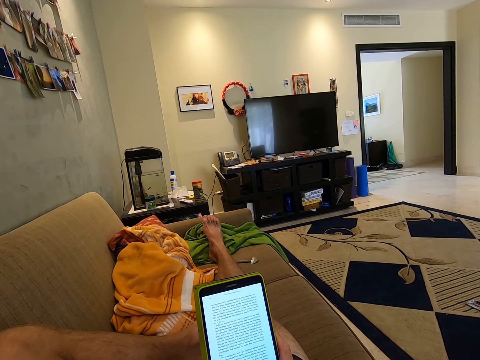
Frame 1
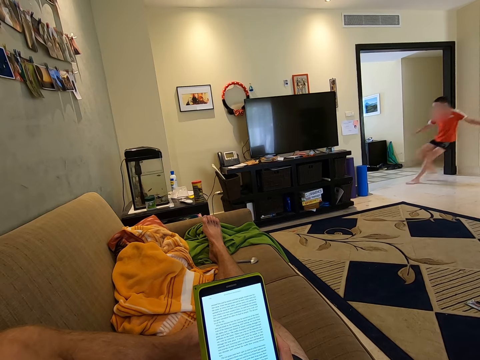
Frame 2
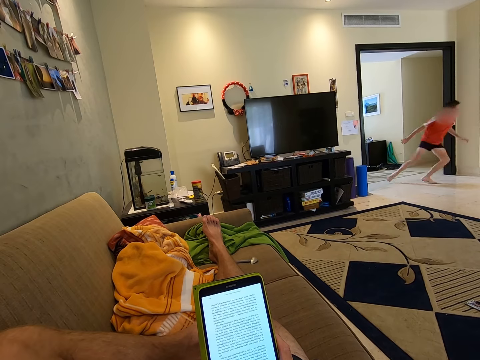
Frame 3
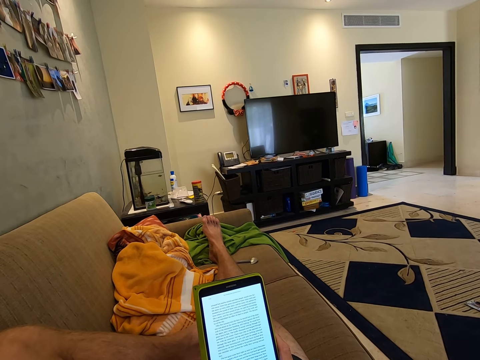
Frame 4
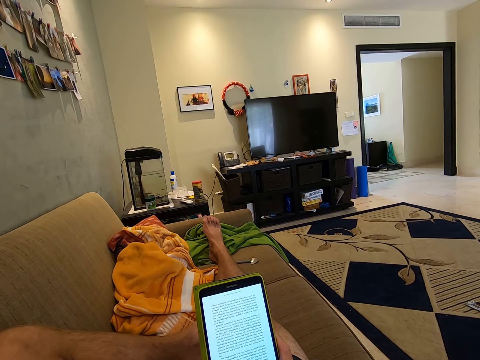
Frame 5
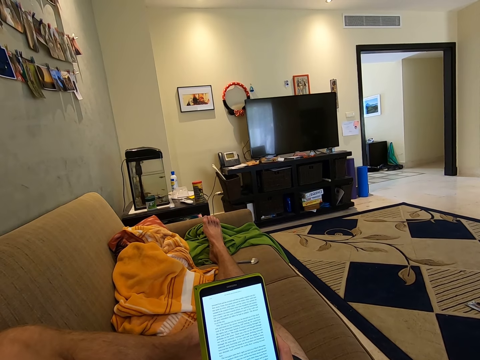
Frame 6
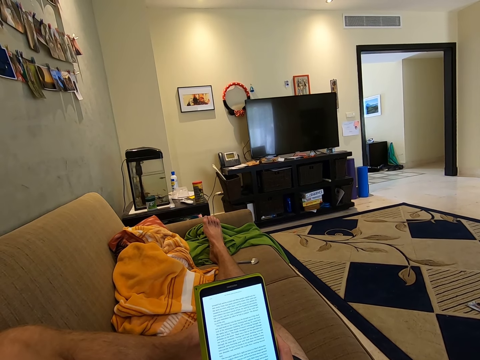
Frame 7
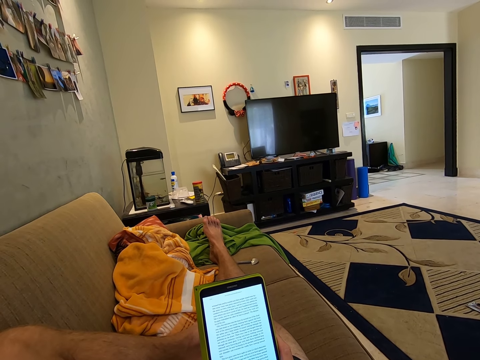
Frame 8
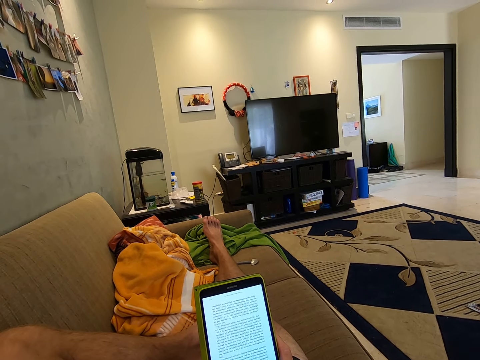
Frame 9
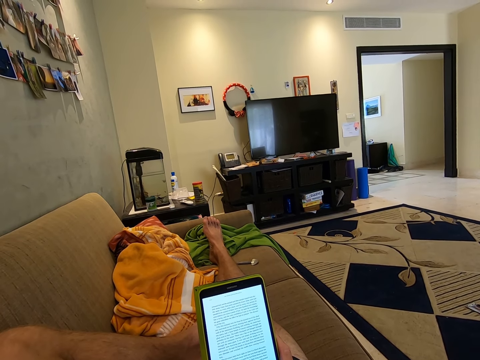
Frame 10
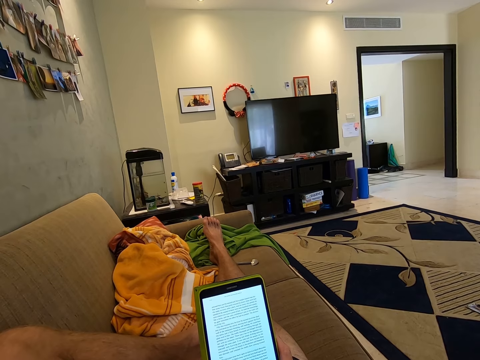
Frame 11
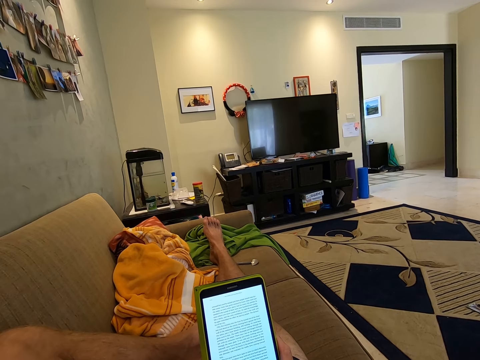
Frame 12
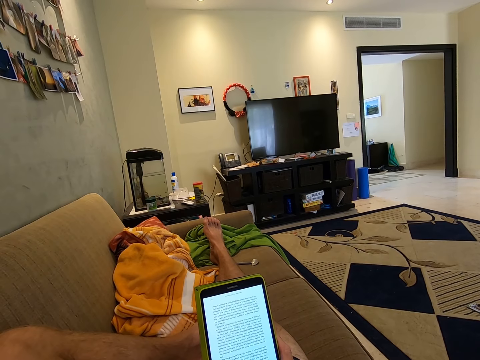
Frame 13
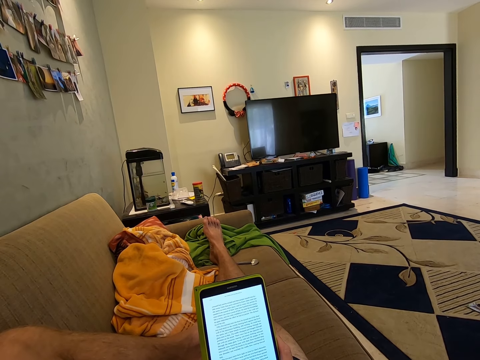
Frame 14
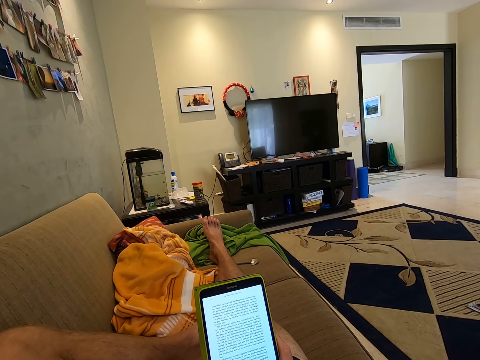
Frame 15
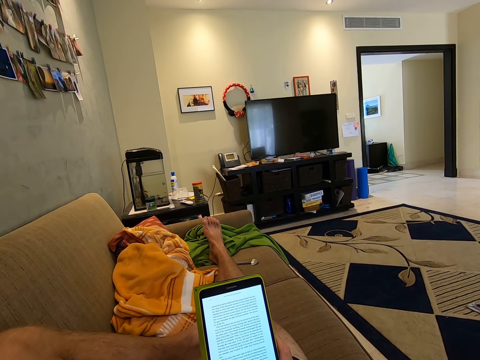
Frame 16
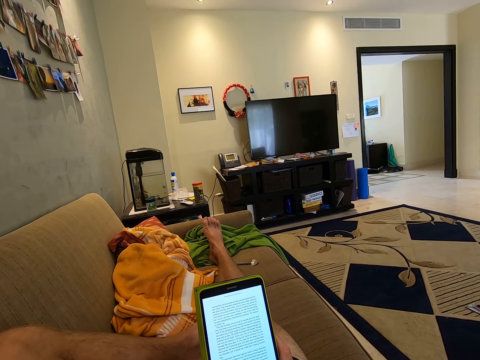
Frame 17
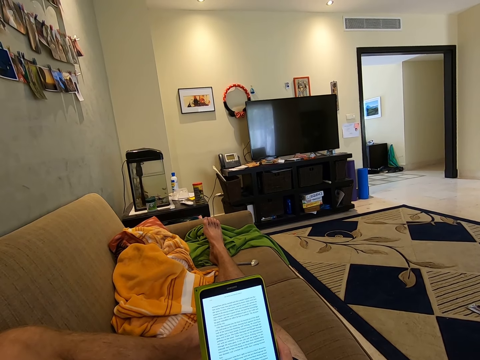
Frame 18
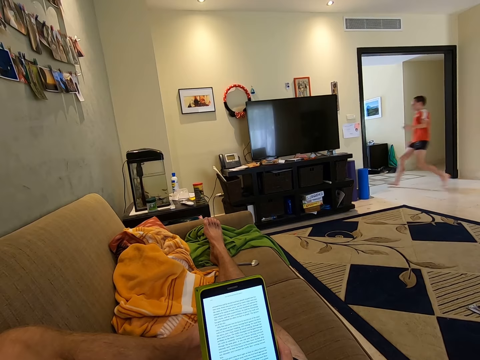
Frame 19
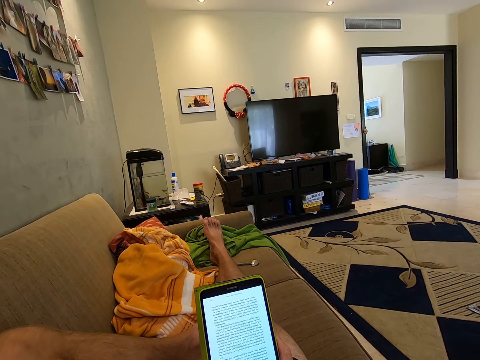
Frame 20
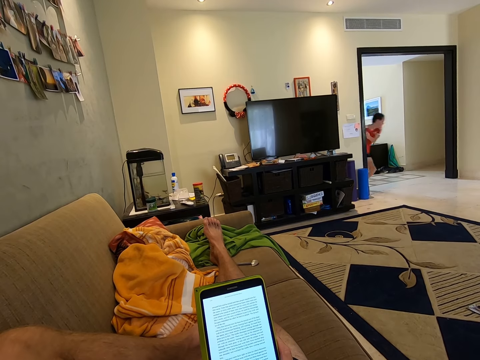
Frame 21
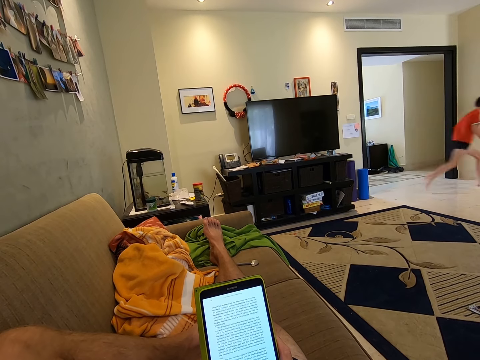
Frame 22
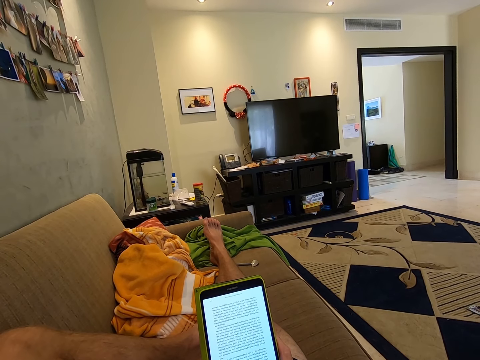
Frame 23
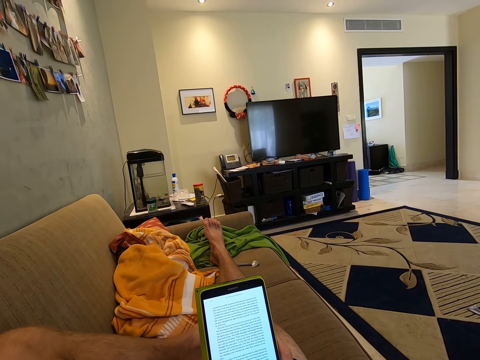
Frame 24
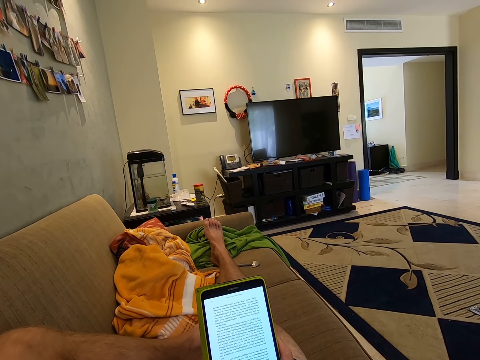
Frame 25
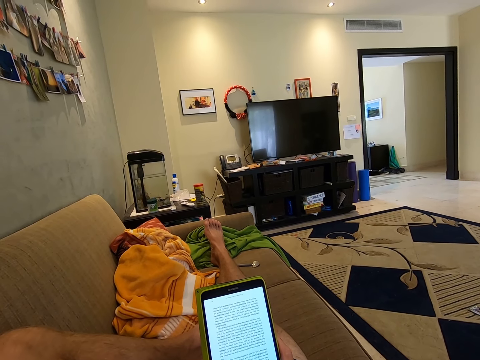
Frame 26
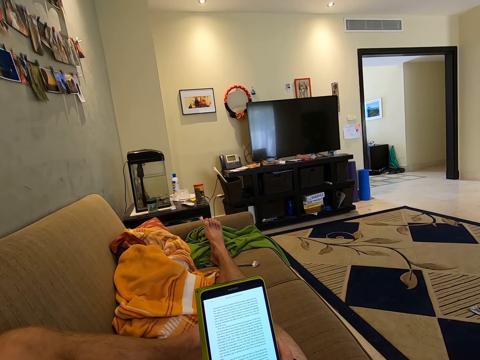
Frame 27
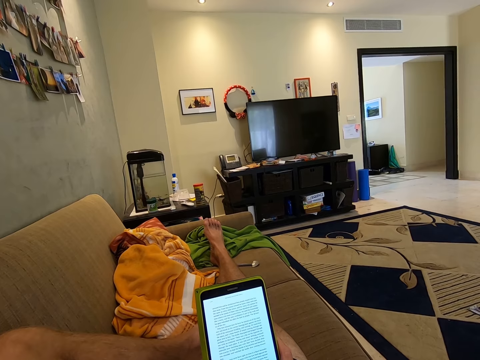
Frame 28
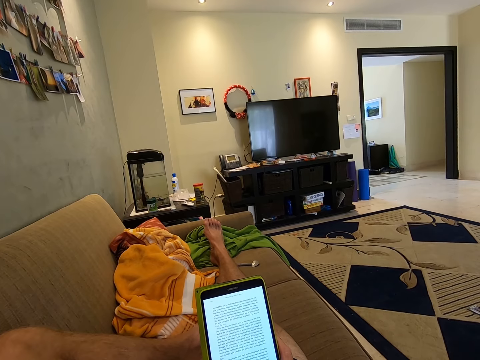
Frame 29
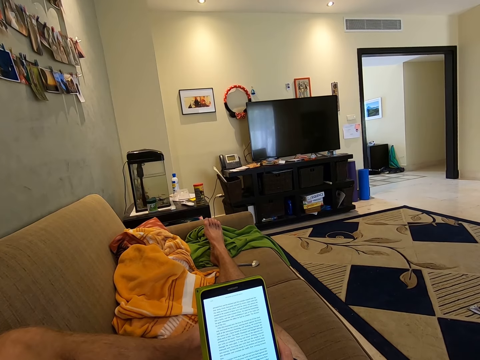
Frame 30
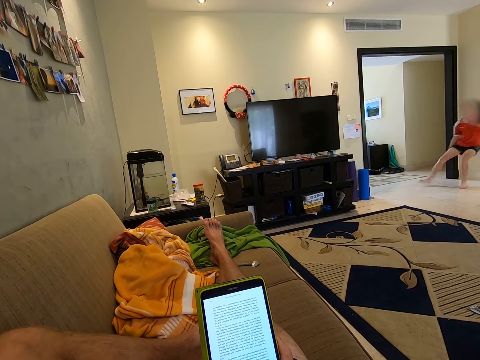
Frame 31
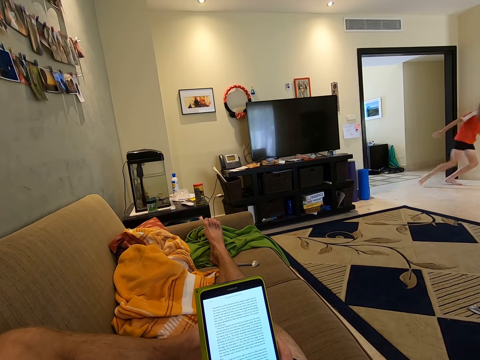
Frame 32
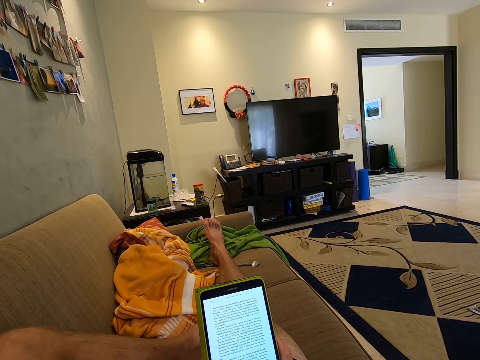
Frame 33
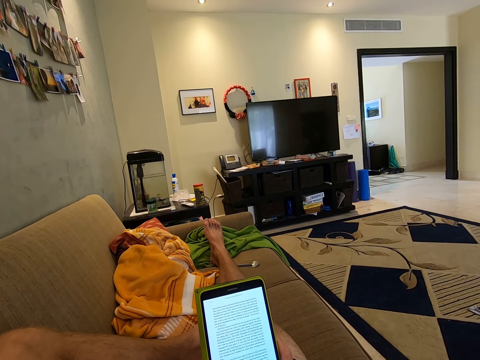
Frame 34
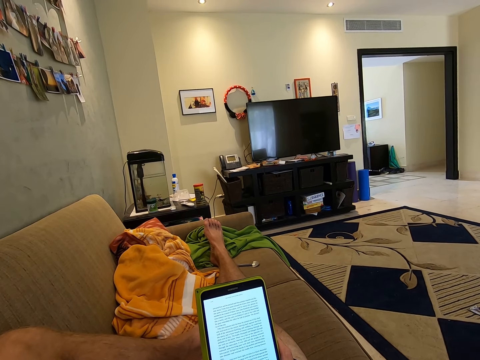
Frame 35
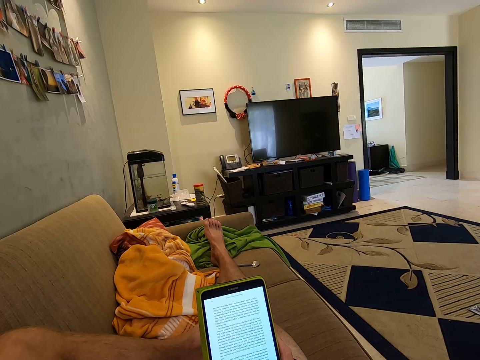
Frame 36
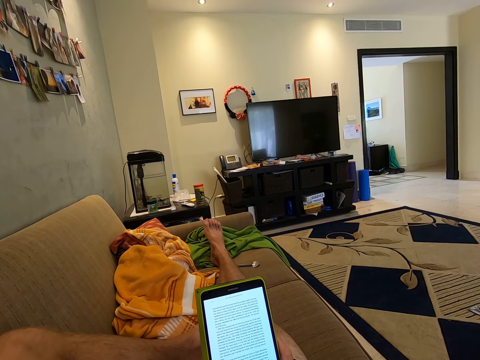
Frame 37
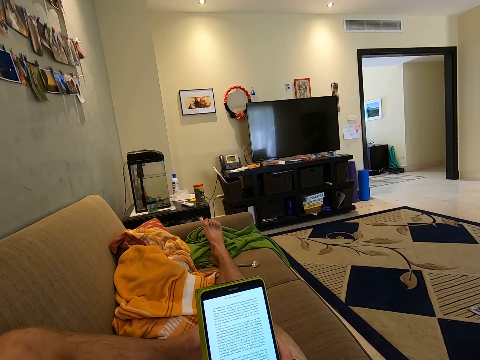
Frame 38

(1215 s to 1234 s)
A boy runs towards the door. The boy runs from the door. The boy runs through the door. The boy runs back through the door. The boy runs back and forth the door.

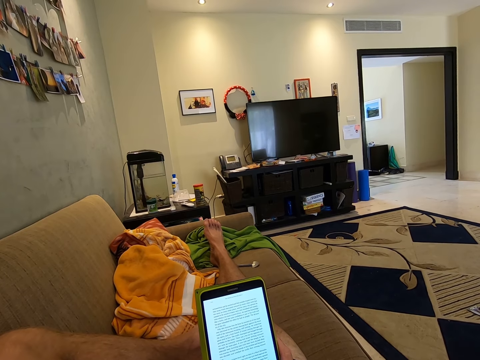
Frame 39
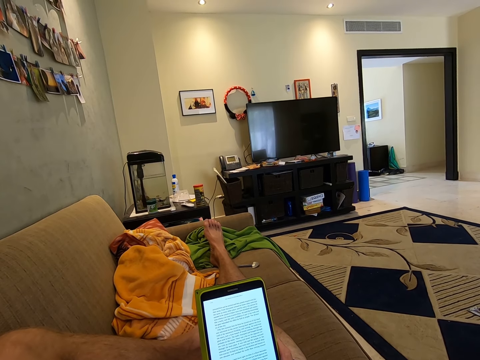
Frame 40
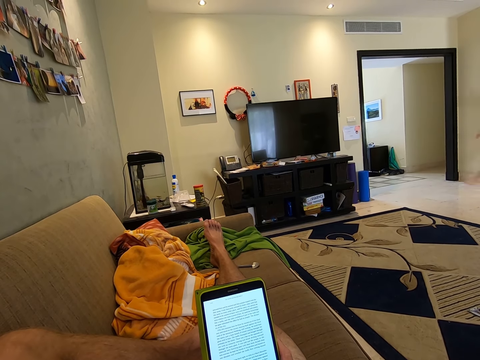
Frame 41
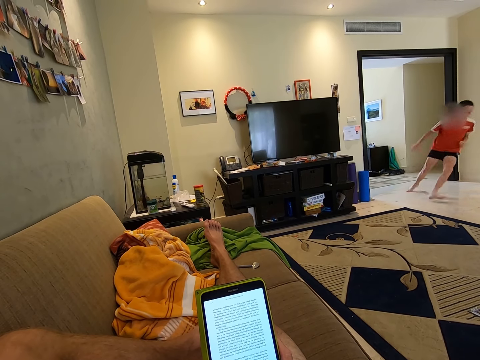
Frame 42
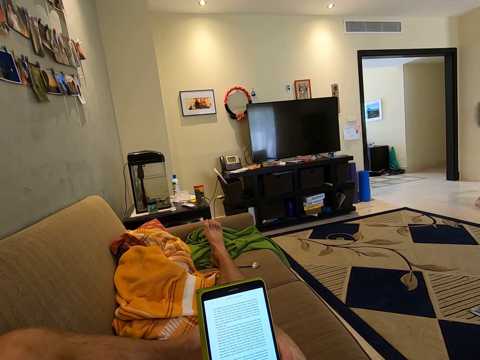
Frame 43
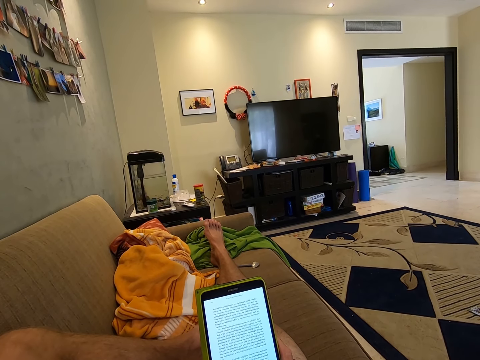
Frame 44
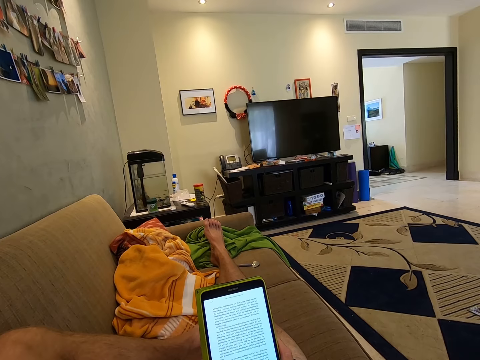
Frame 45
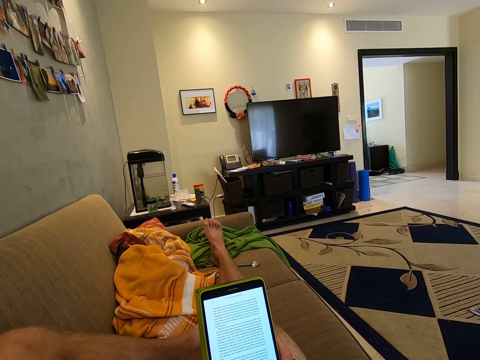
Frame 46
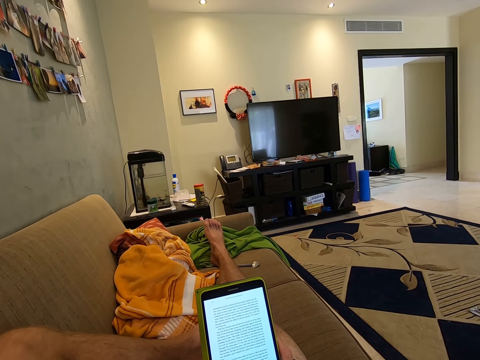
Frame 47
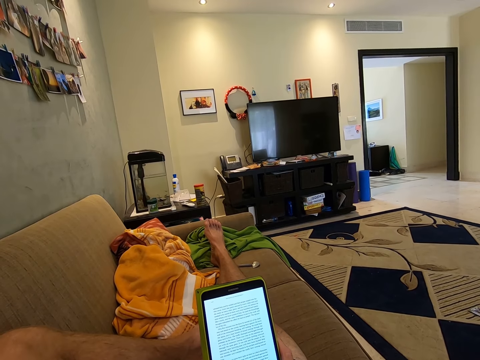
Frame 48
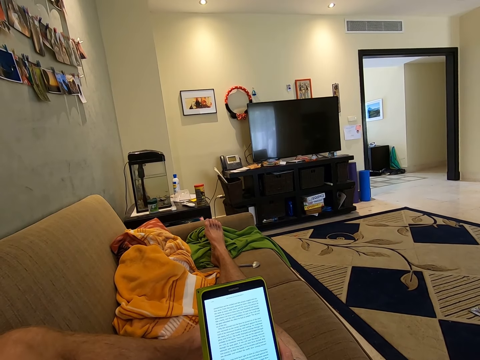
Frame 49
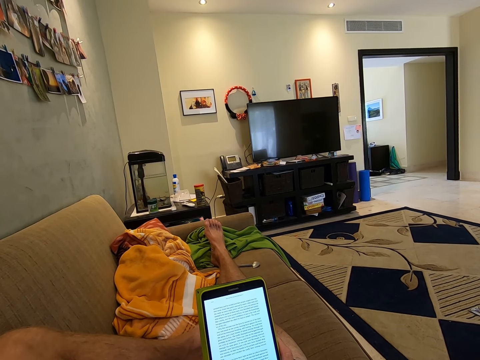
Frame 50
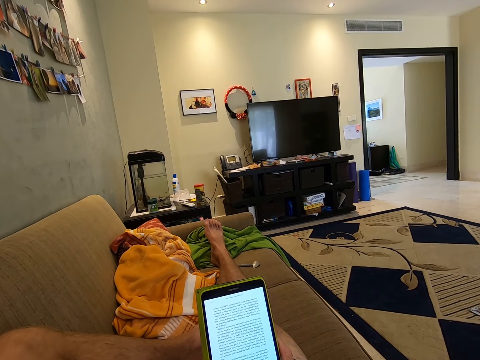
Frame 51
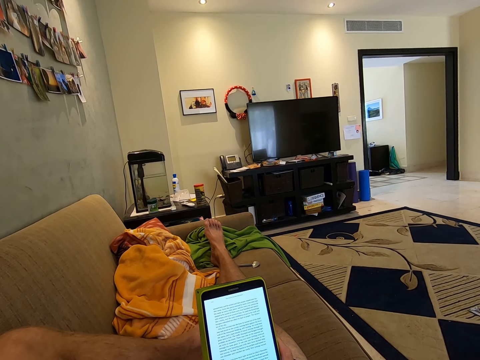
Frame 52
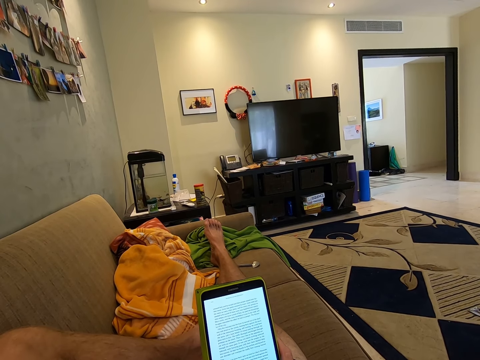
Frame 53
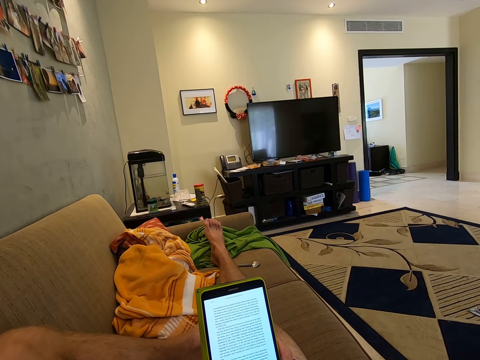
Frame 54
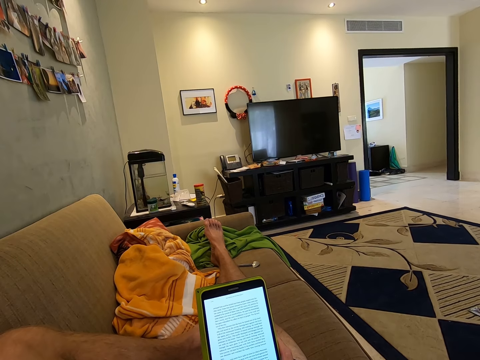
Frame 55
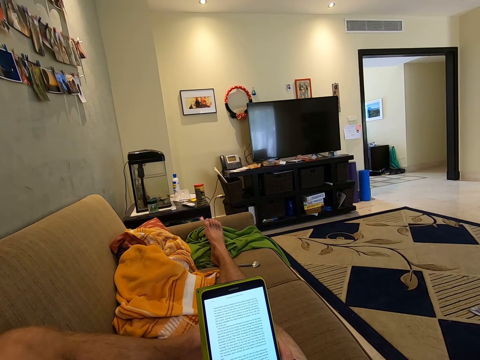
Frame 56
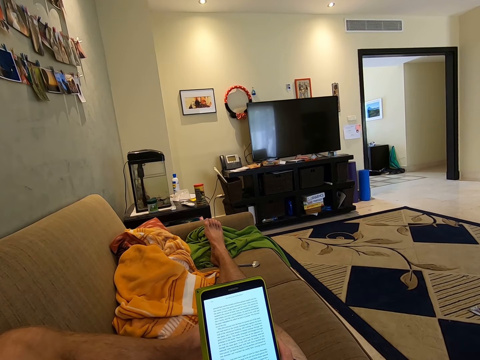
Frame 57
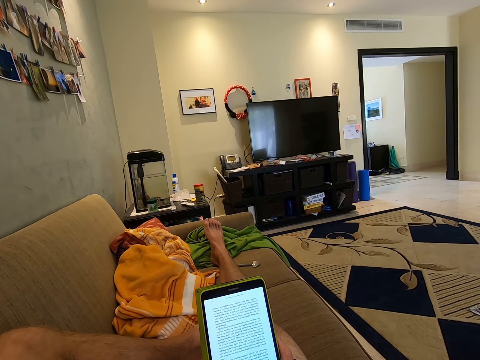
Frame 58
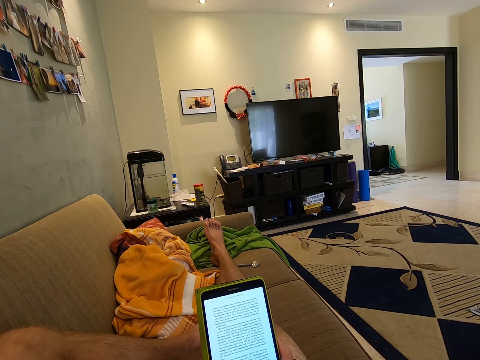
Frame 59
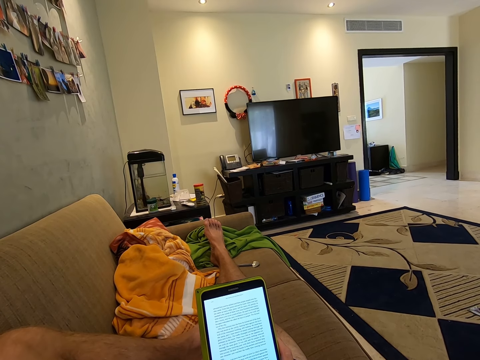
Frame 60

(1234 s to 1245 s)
A boy runs back and forth the door.
